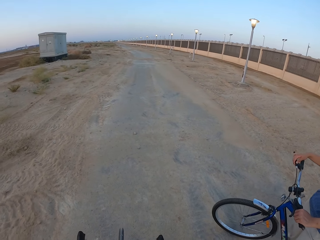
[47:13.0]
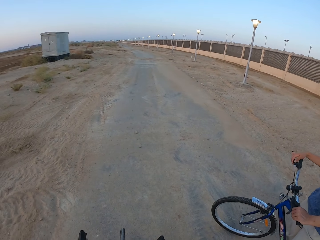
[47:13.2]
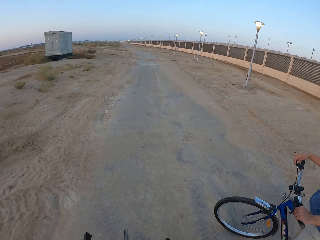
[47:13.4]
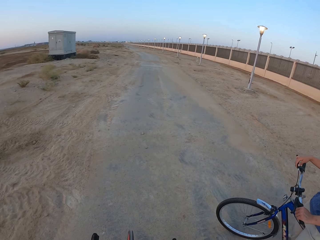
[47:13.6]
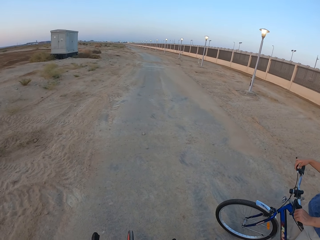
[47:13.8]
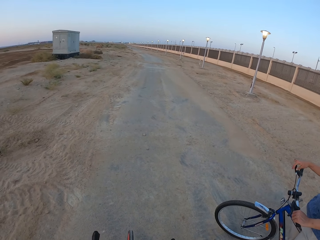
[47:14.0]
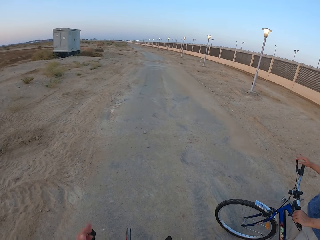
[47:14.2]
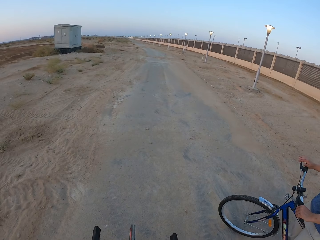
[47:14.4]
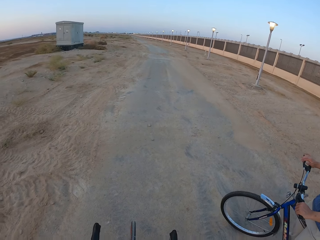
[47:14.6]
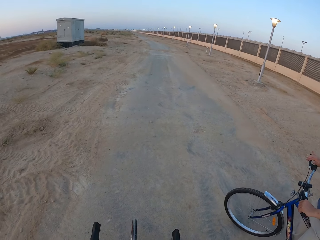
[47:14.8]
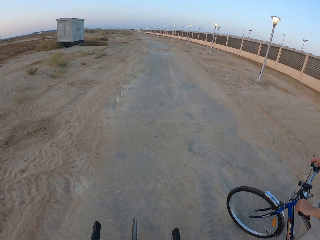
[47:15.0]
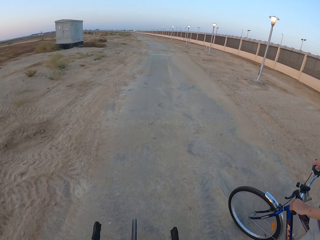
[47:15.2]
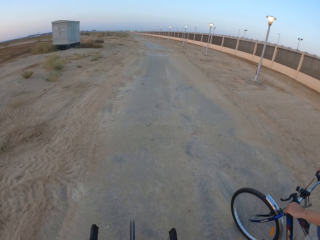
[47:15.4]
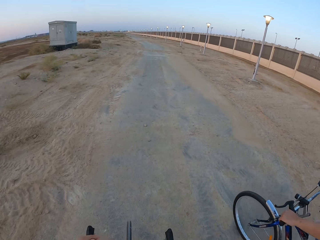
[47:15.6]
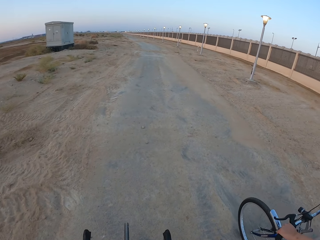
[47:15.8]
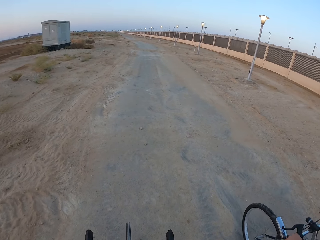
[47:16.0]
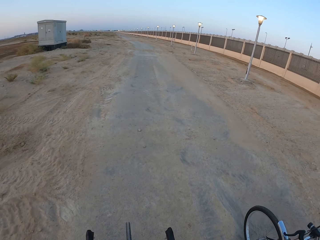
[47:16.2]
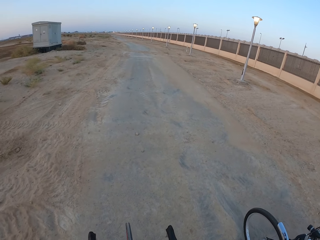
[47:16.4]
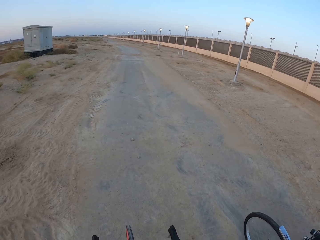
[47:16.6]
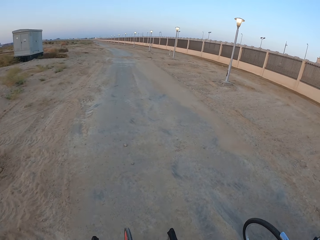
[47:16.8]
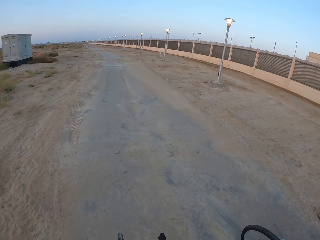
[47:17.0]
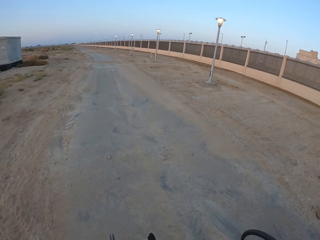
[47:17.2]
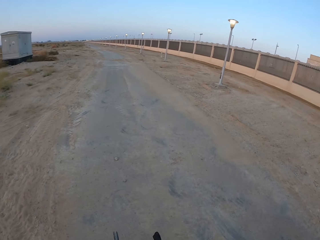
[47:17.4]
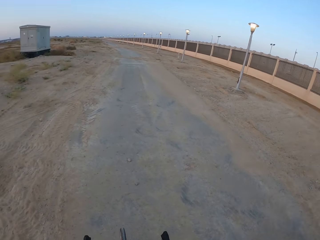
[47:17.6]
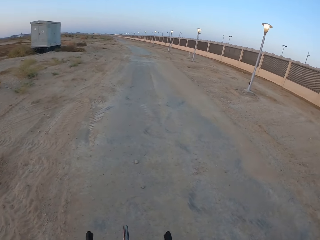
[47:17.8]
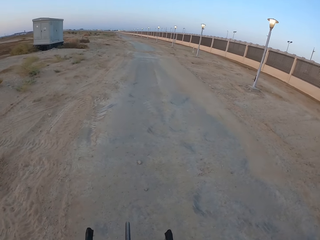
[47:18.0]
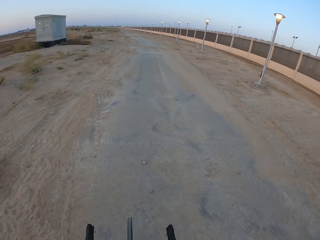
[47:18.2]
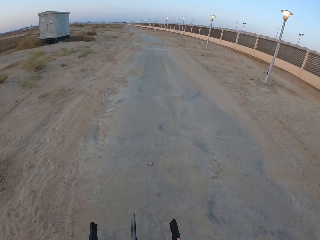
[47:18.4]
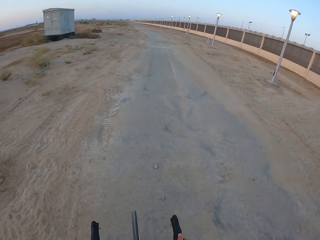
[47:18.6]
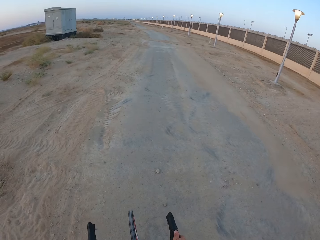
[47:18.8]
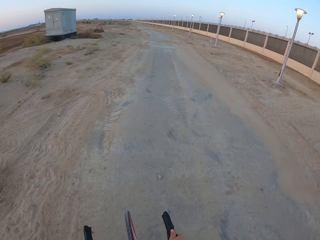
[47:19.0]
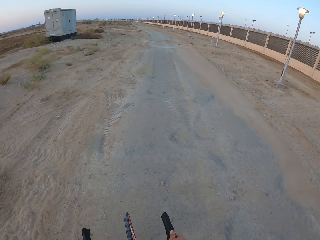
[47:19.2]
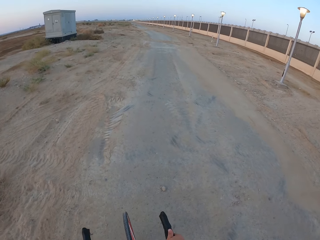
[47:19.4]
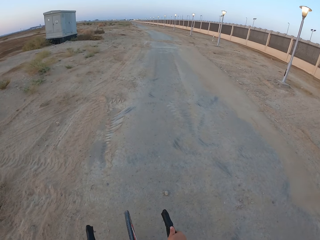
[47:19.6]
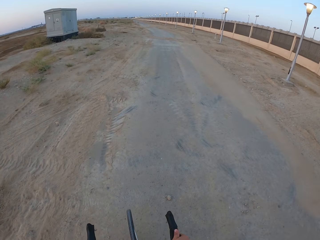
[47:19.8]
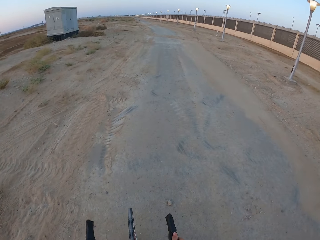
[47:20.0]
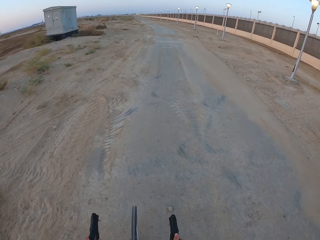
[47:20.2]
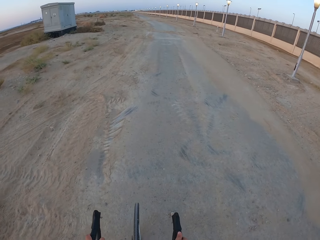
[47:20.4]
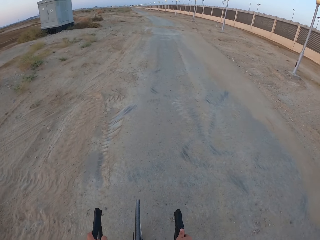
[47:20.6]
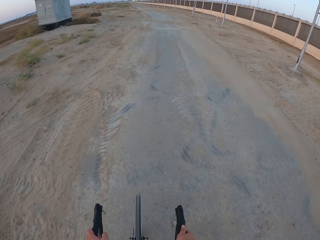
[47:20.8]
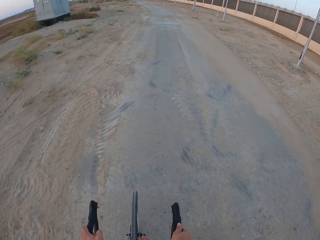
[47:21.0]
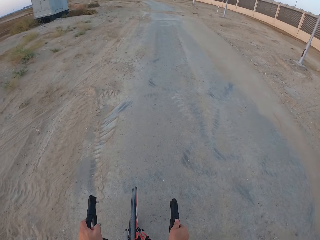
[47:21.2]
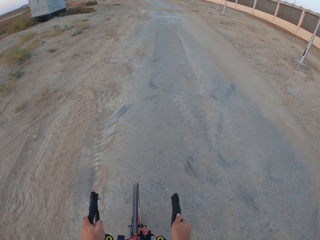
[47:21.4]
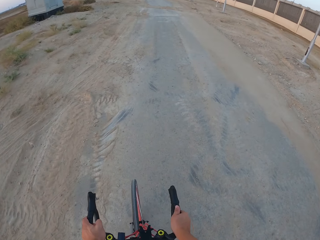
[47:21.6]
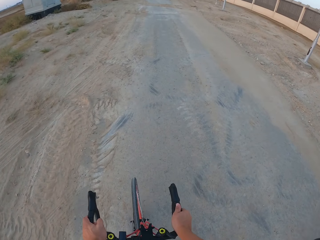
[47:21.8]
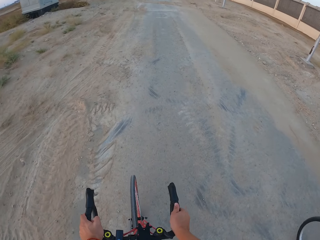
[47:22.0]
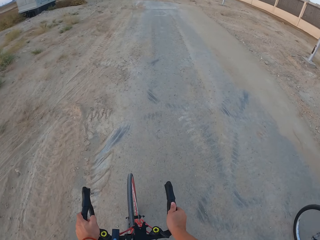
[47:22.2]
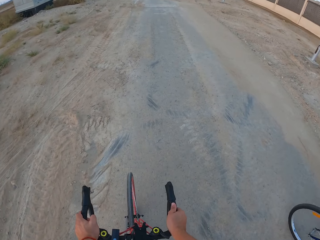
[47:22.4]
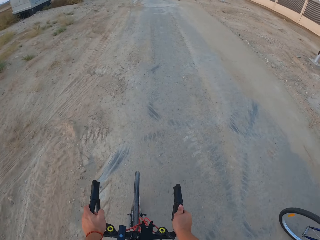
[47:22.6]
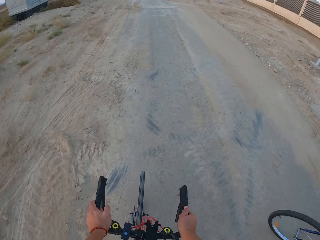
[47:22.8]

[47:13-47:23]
The camera wearer moves the hand. They ride the bike.

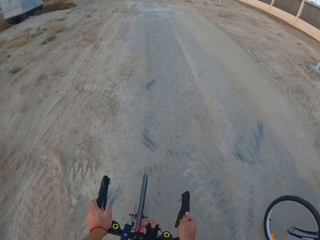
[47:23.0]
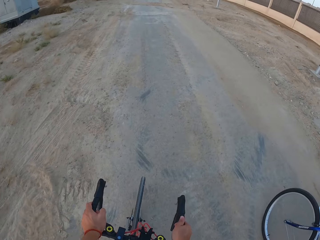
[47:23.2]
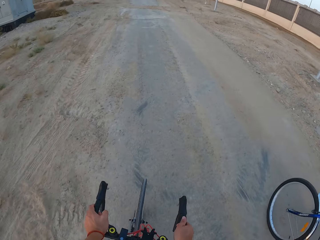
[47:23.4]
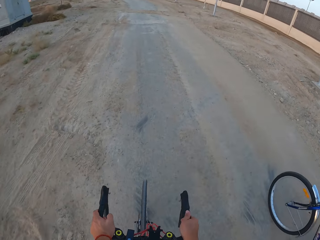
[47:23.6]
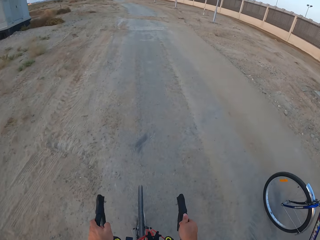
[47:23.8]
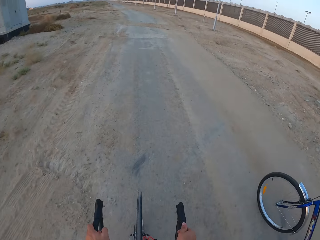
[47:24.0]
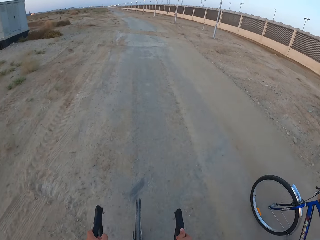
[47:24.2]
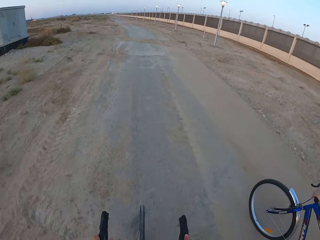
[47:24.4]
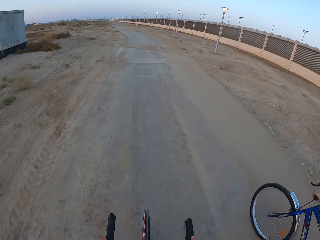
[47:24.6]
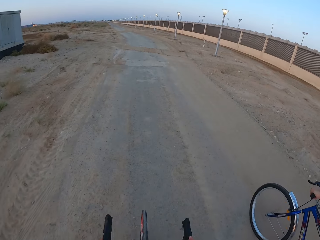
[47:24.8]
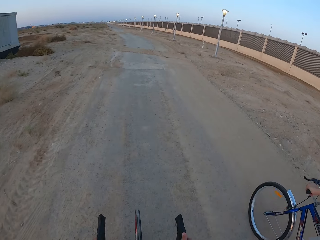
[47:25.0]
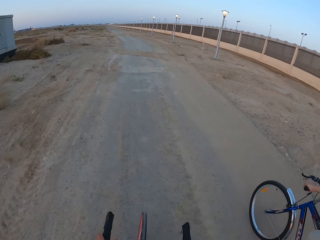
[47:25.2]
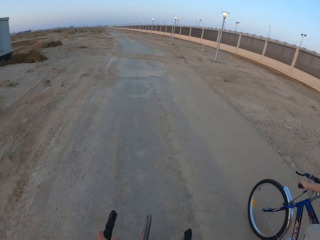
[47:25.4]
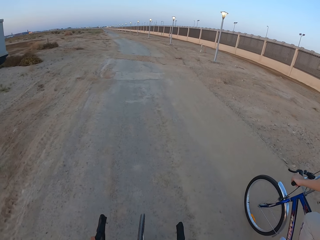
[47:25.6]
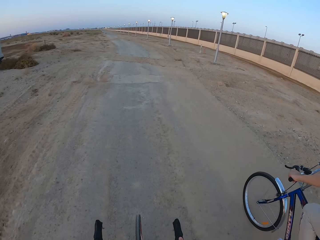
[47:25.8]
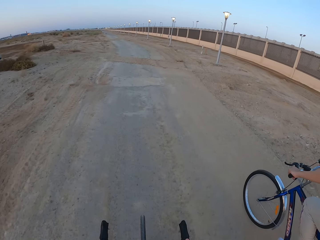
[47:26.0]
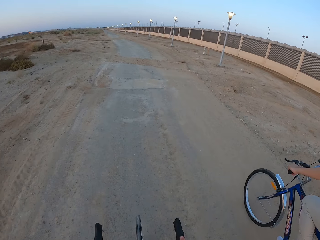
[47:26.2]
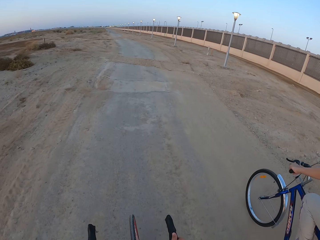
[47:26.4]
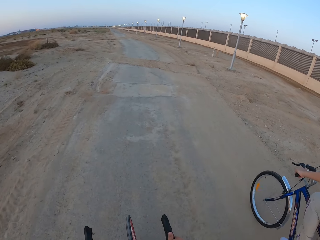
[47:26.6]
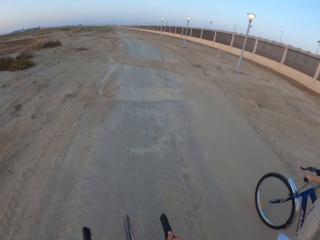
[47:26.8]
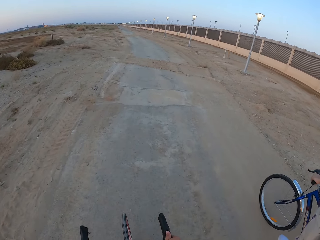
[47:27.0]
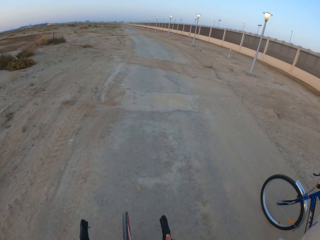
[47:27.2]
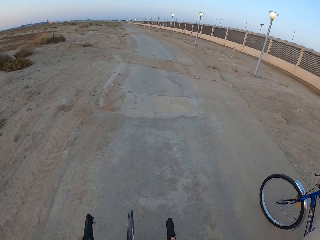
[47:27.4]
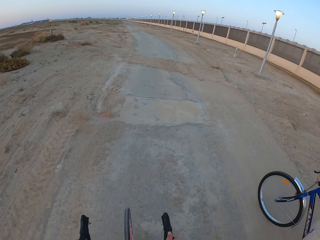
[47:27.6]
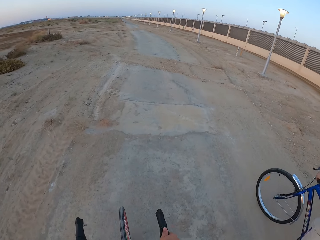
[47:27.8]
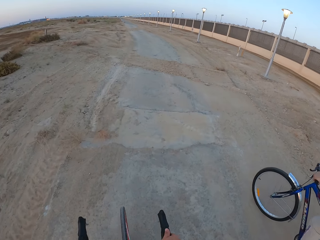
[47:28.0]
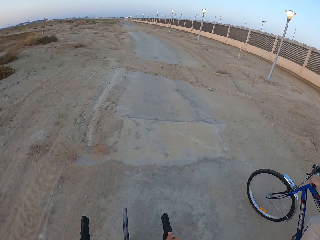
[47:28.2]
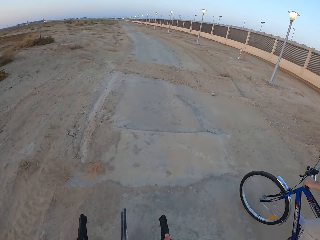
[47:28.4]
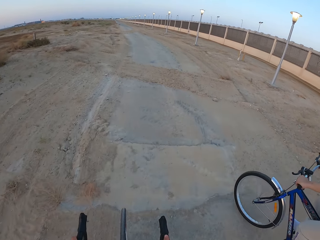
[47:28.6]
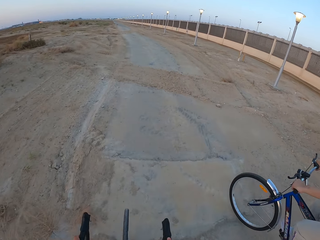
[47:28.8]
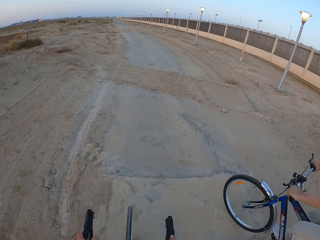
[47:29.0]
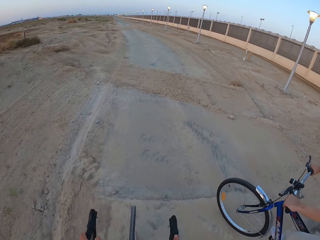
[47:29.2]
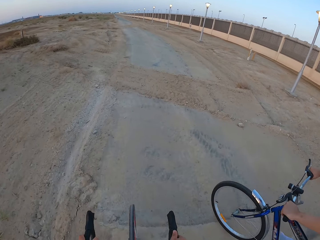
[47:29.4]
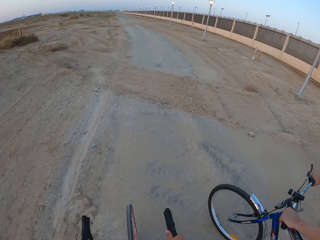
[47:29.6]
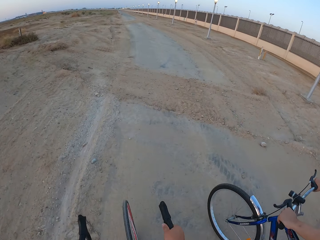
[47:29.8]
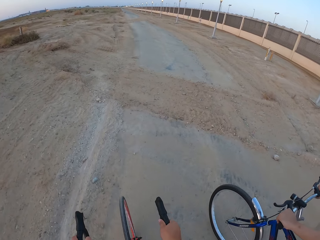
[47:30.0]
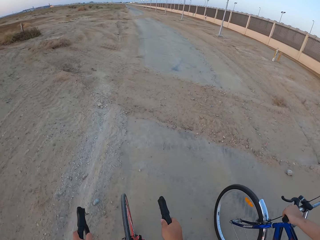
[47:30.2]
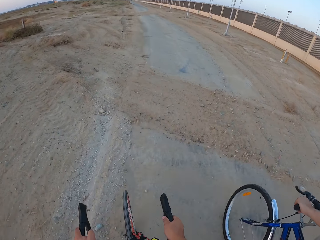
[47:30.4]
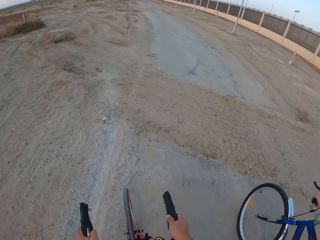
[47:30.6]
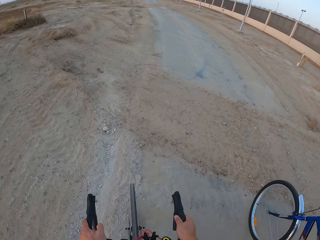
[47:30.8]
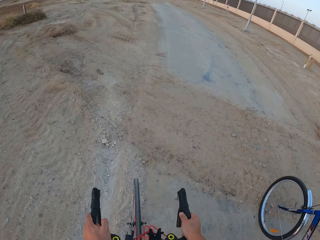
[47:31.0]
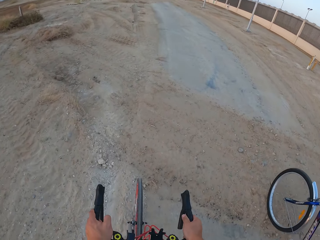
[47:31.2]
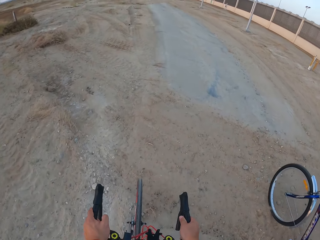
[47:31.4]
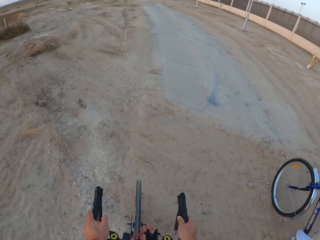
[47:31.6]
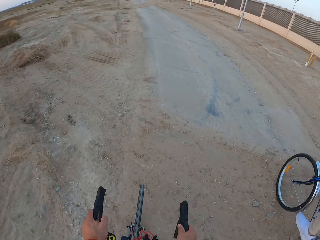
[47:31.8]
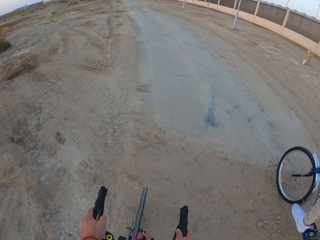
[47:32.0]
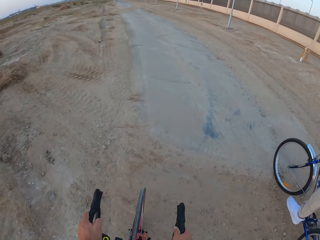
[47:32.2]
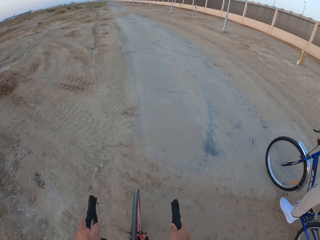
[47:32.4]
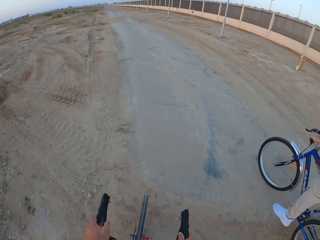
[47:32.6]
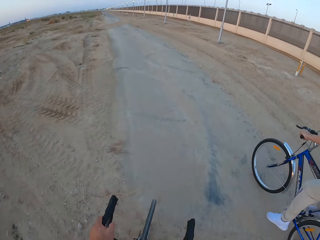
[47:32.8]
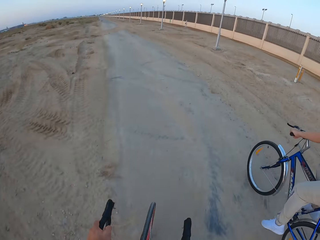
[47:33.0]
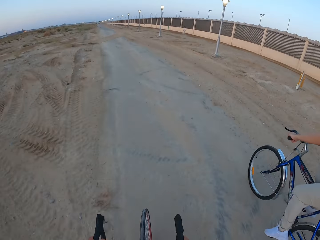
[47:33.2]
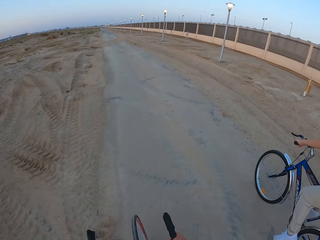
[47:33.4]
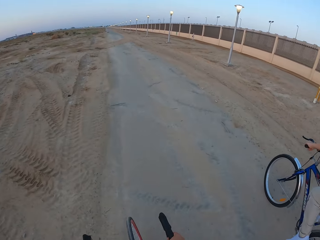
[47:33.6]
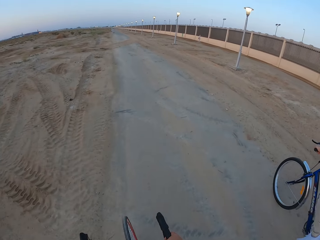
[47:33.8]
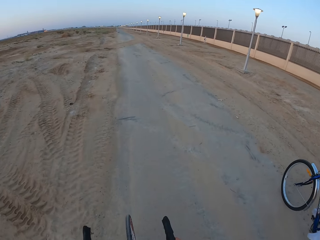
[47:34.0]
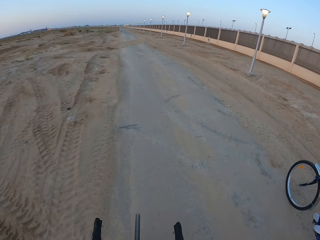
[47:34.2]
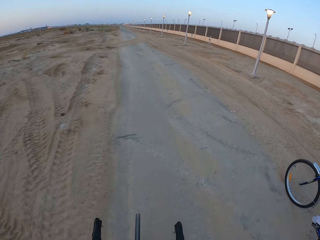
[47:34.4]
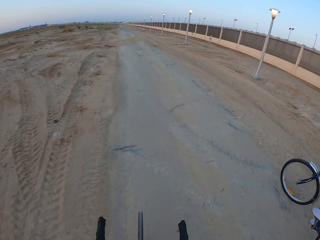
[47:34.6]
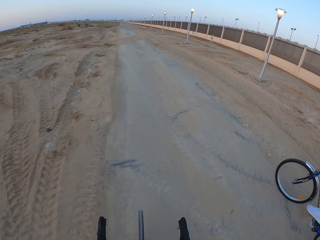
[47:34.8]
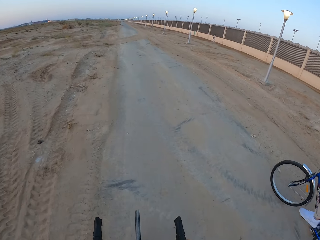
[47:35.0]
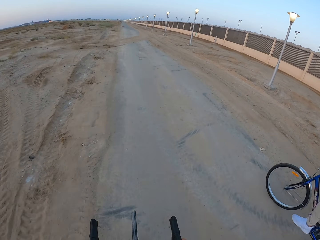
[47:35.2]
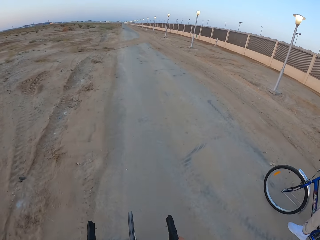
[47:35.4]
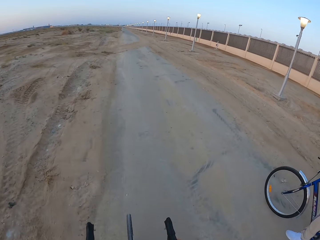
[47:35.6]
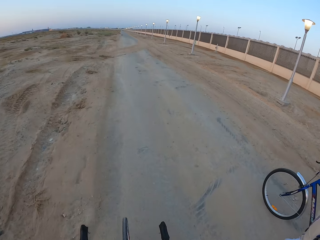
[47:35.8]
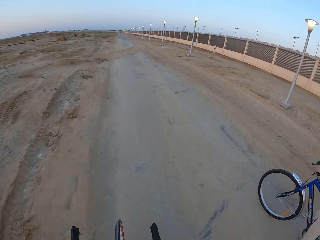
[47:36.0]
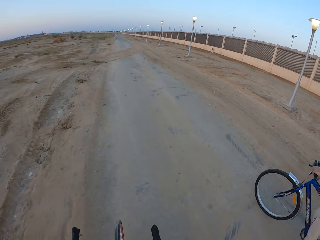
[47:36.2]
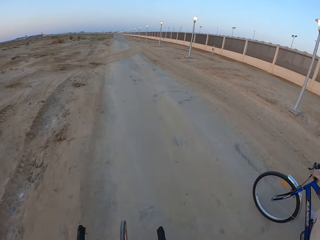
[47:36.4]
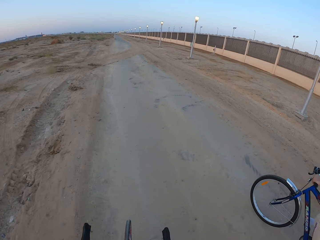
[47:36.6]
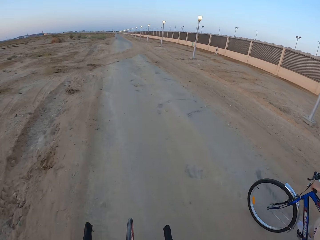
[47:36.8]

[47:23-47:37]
A man rides the bike. The camera wearer rides the bicycle with the man. The man rides the bike.
